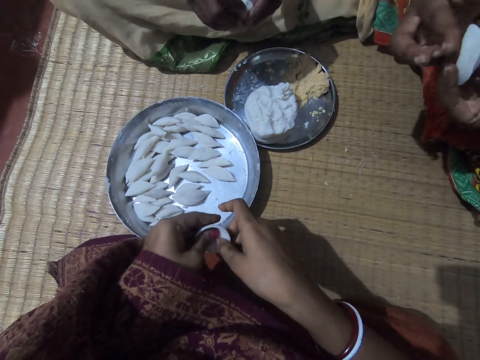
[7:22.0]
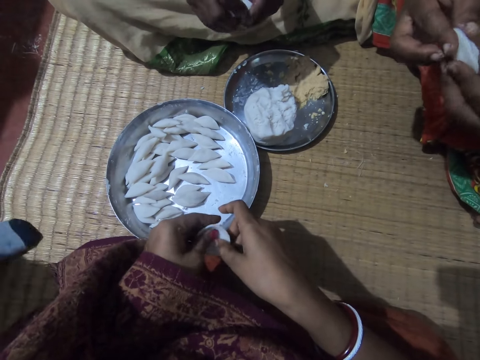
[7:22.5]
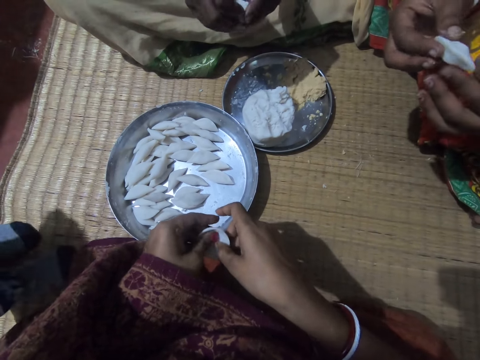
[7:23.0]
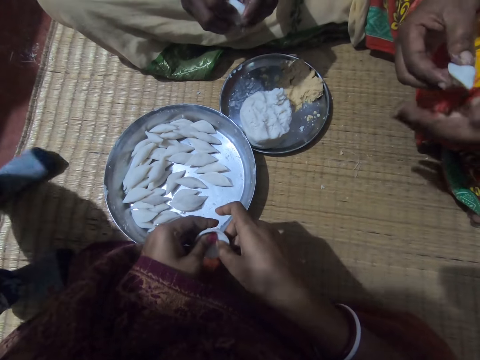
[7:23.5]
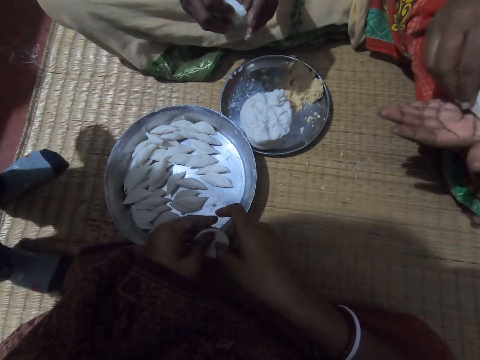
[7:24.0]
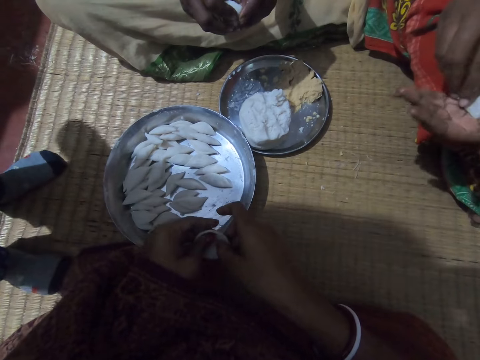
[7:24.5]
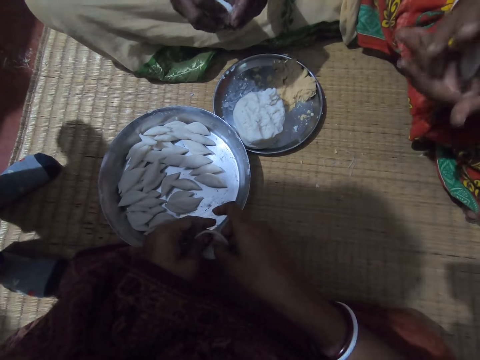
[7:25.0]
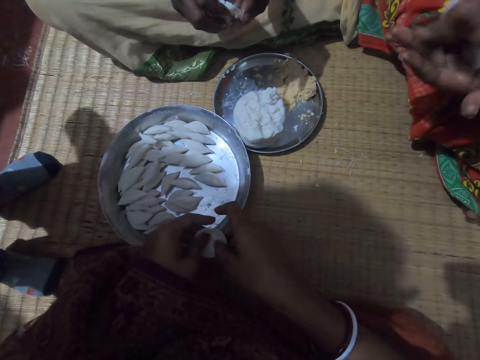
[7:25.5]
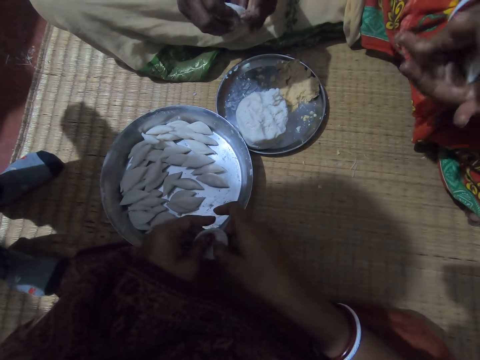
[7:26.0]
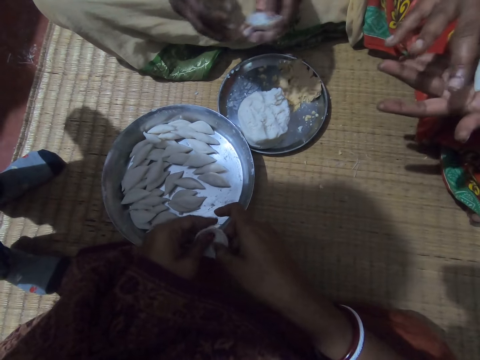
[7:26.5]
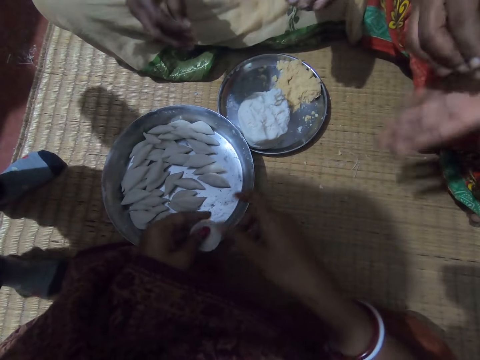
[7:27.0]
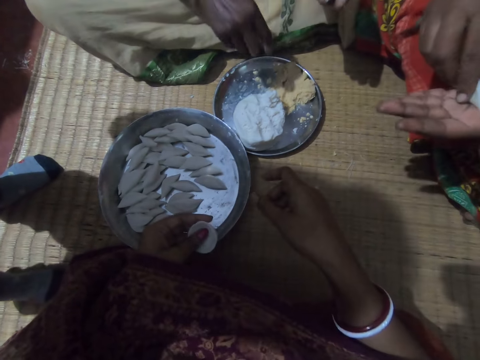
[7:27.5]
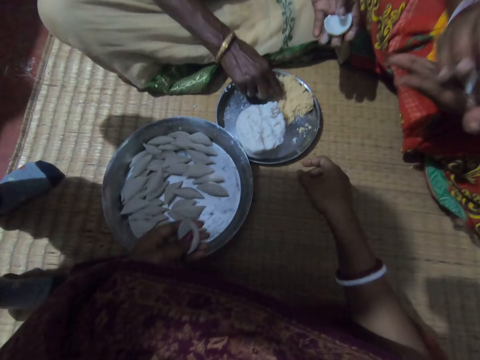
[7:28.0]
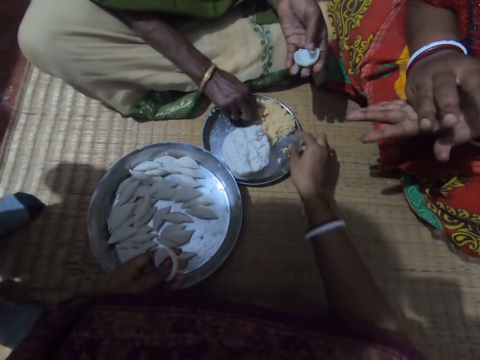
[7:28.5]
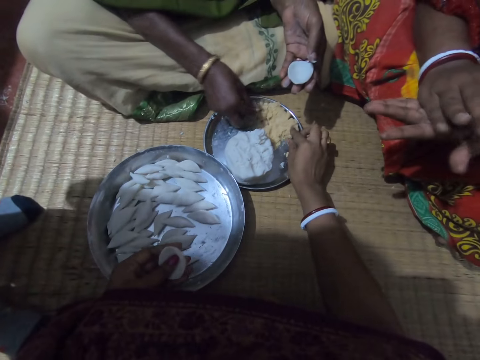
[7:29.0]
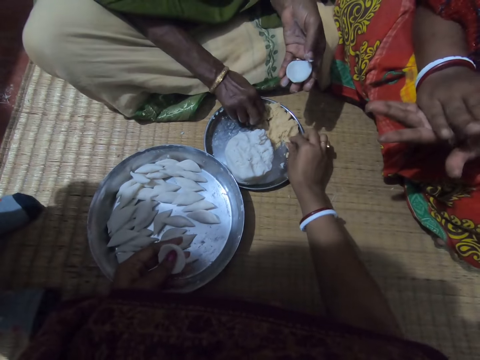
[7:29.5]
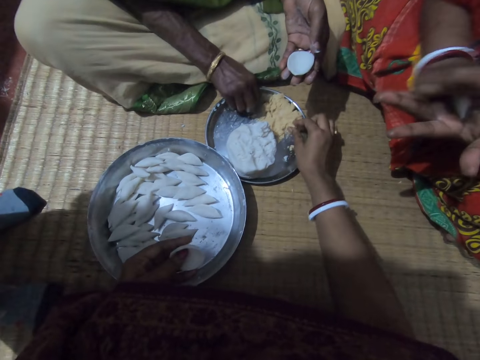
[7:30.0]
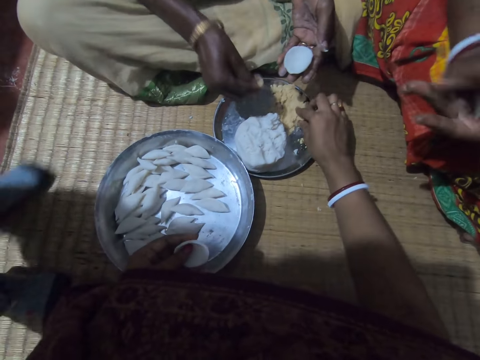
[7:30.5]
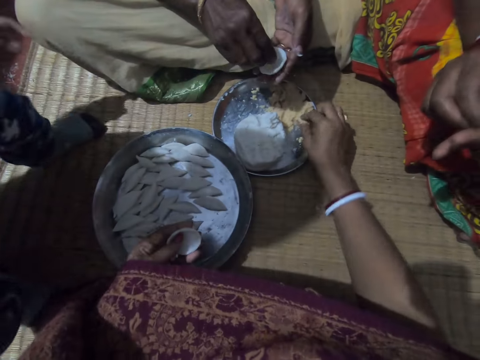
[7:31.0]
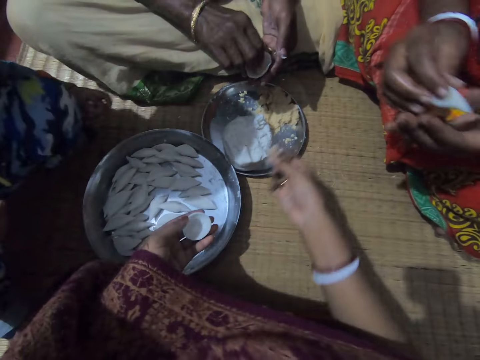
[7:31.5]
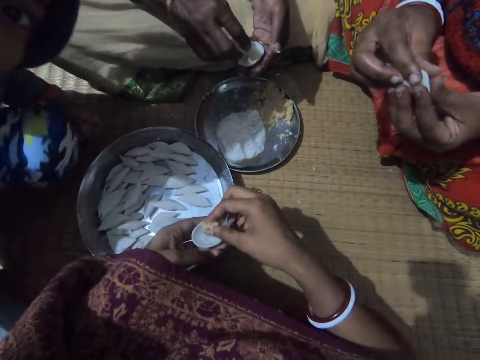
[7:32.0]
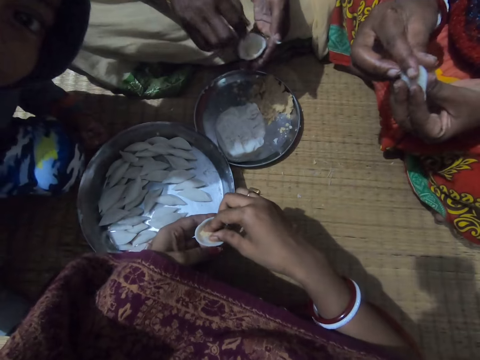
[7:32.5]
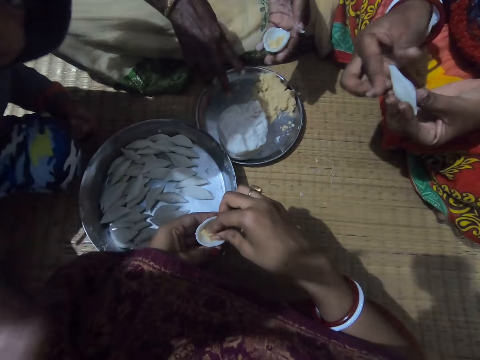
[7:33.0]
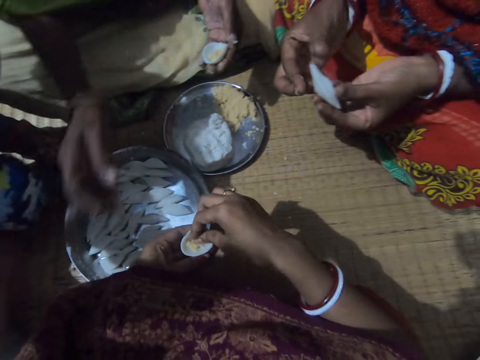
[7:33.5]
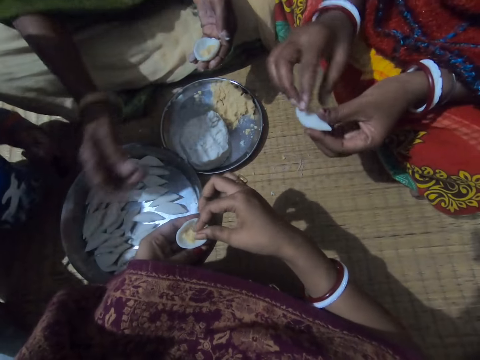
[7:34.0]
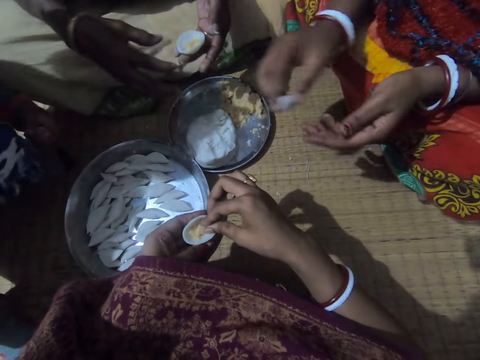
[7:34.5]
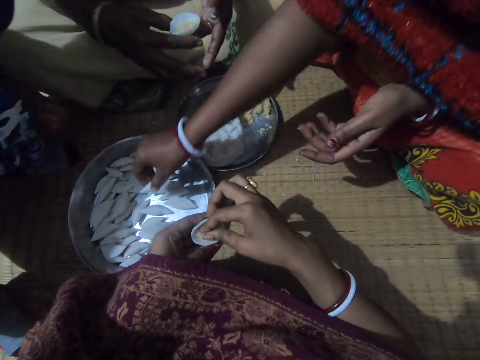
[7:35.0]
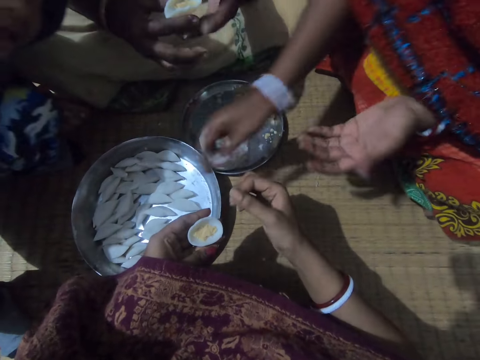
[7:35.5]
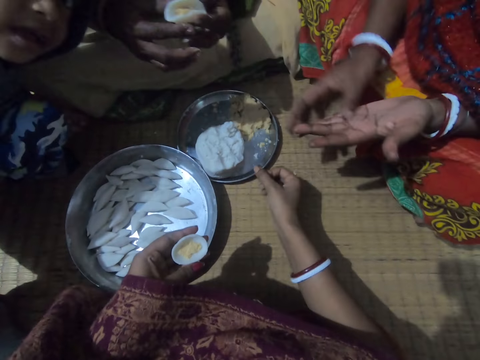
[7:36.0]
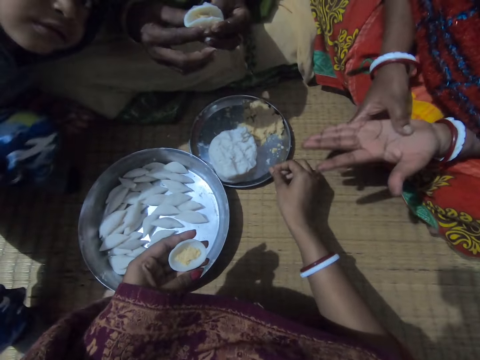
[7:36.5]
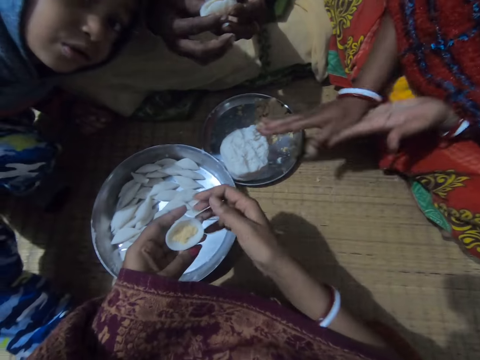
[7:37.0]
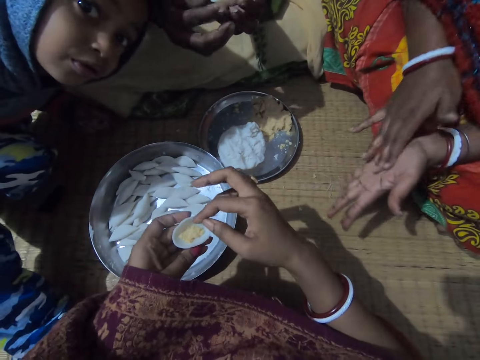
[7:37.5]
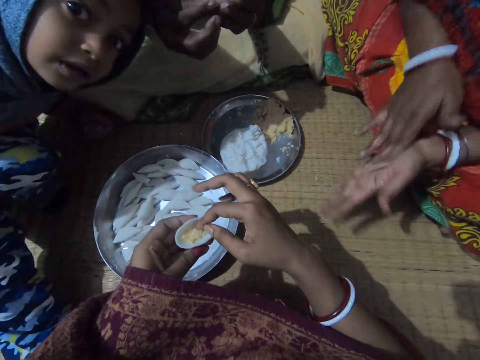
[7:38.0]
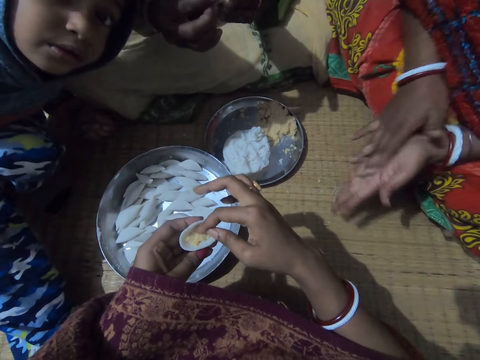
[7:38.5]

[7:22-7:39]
A lady stands near the camera wearer. A woman holds dough in her left hand. The camera wearer holds dough in her left hand. Another woman rolls a dough piece in her hands. The first woman takes some corn meal from the plate with her right hand and puts the corn meal in the corn flour in her hand. The lady sits between the camera wearer and the first woman. The camera wearer picks up some corn meal from the plate with her right hand and puts the corn meal in the corn flour in her hand. The other woman rolls a dough piece in her hands. A boy interacts with the camera wearer. The first woman shakes her hand on the tray, wipes her hand, and touches the camera wearer with her right hand. The other woman drops the corn flour or rolled dough in the plate or tray with her right hand. The first woman rolls a dough piece in her hands. The camera wearer shakes her hand. The other woman wipes her hands. The lady stares at the camera on the camera wearer. The other woman rubs her hands together. The camera wearer fixes something in the dough in her hands.

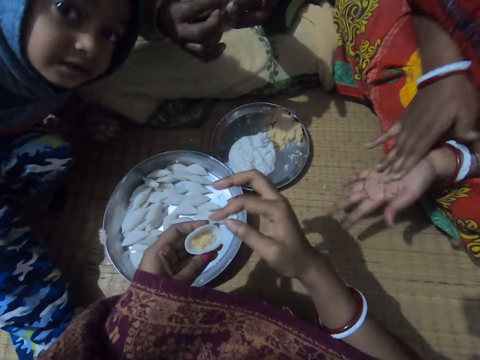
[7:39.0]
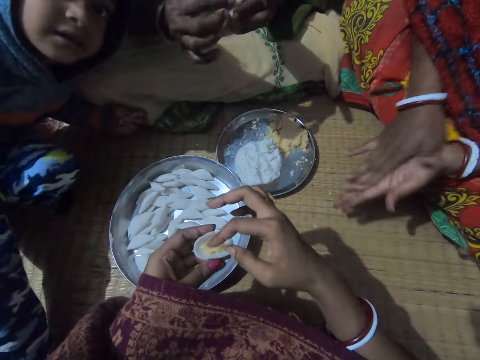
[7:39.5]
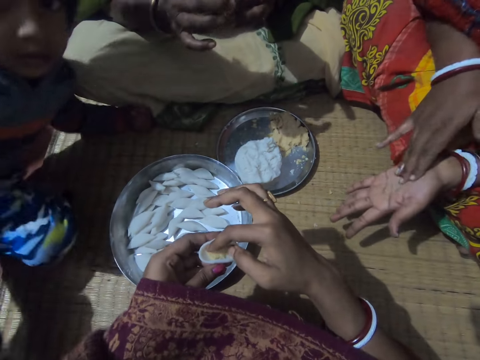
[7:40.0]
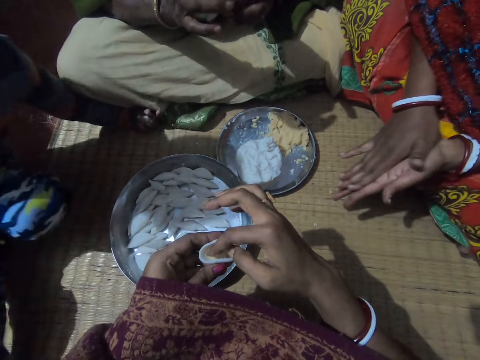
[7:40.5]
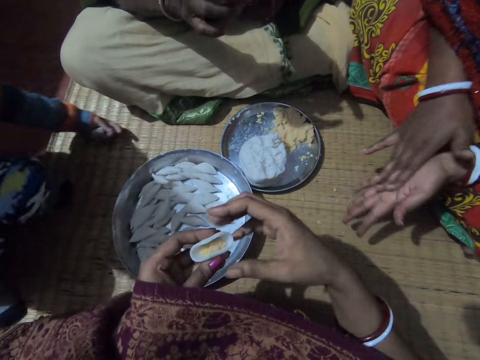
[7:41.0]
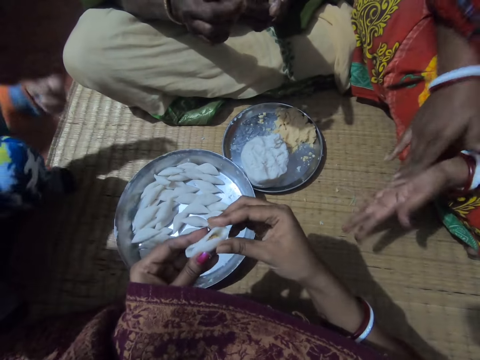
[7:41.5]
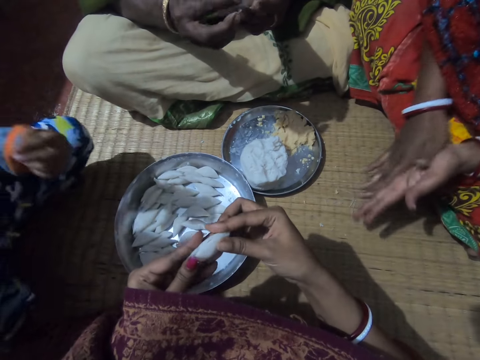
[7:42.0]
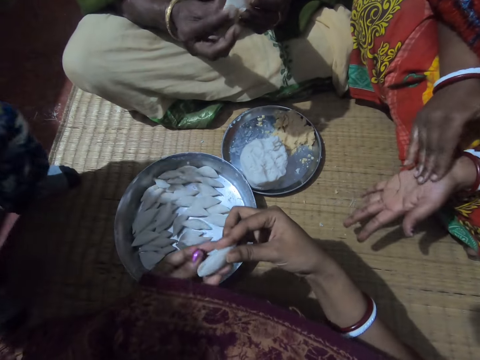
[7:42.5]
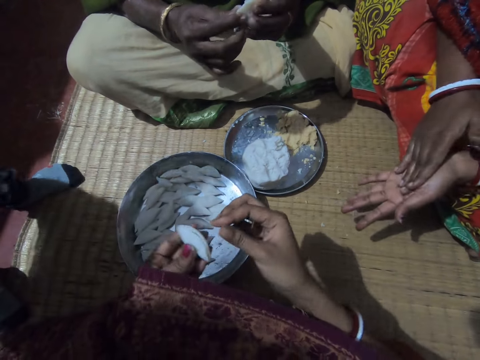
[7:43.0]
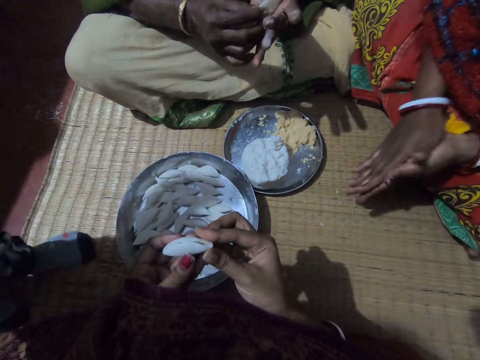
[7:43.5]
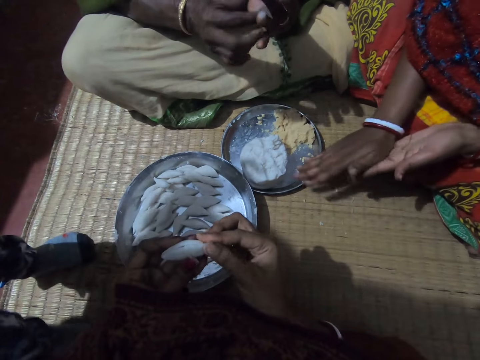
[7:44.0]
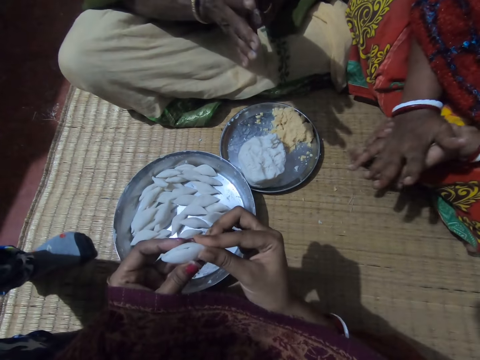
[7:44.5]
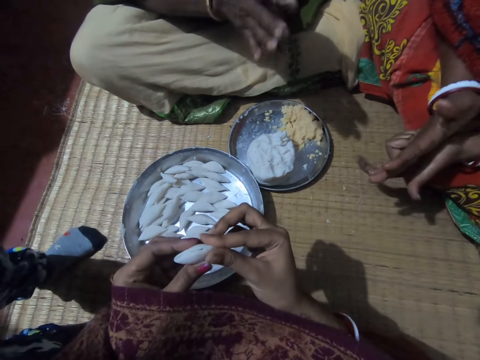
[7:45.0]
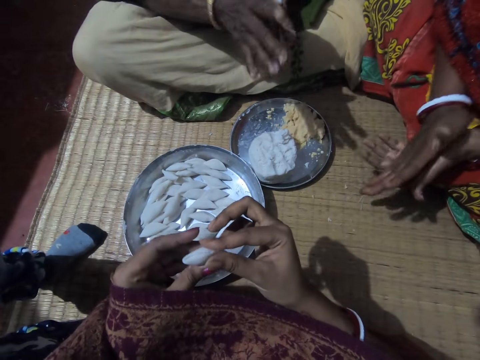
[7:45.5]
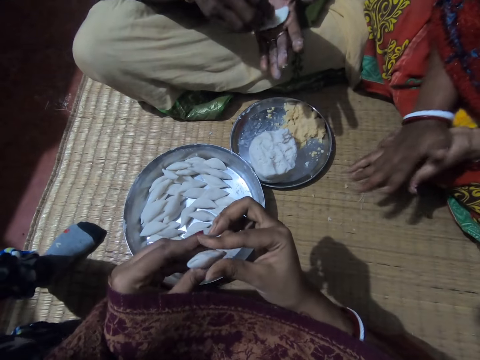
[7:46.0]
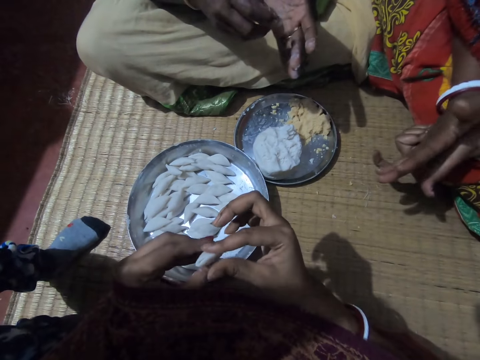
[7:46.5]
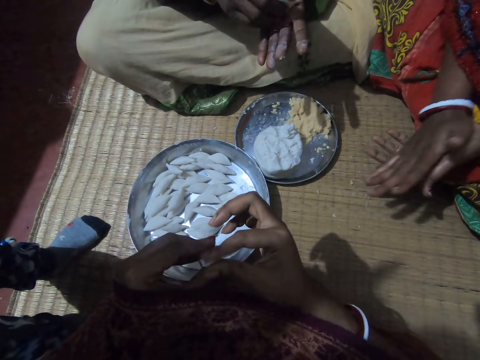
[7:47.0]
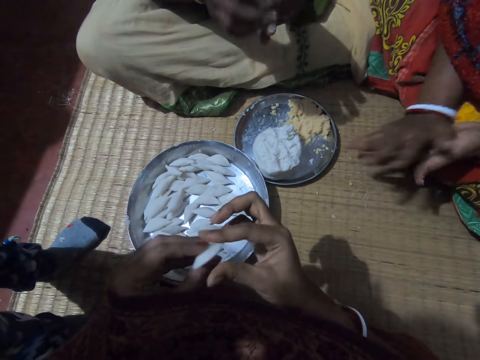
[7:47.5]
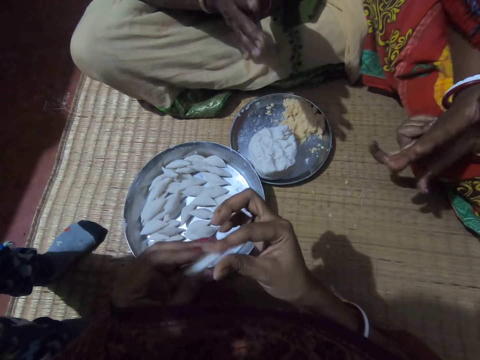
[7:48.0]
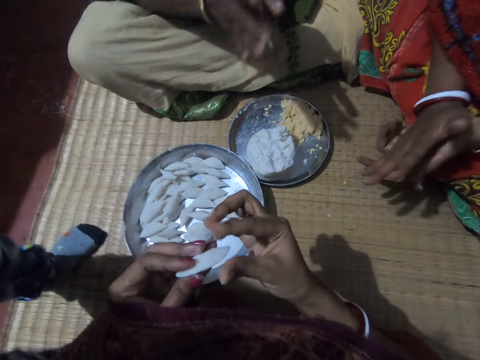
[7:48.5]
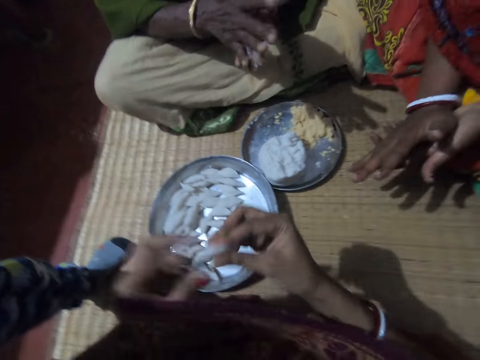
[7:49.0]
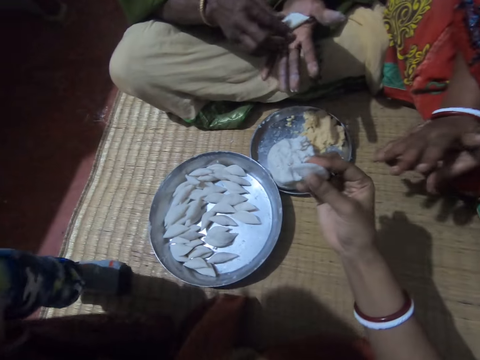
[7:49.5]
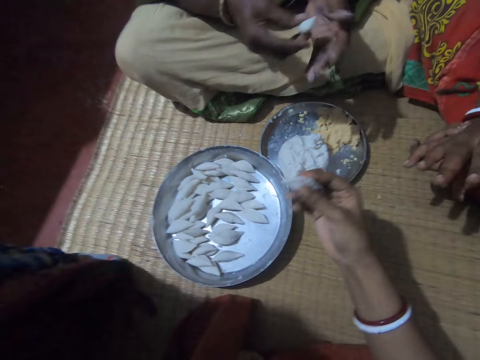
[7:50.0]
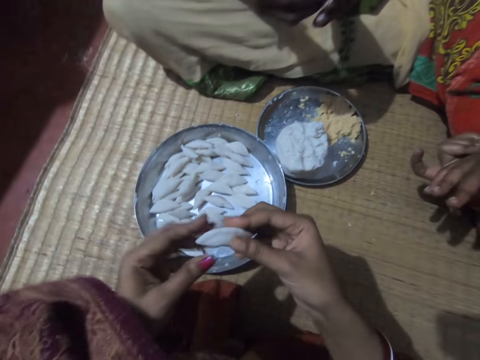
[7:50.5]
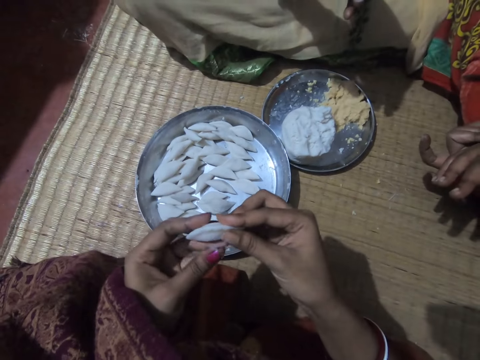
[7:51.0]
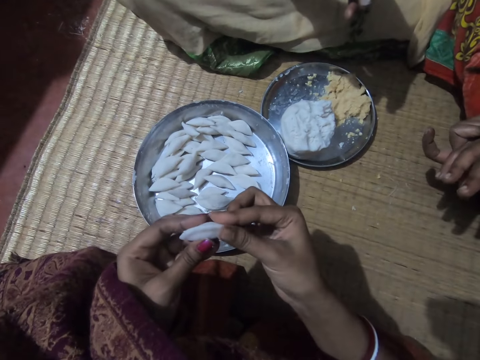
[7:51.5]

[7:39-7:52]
A woman rolls a dough piece in her hands. A lady stands closer to the camera wearer. The camera wearer folds the corn flour with both hands and rolls a dough piece in her hands. Another woman wipes her hands. The first woman rolls a dough piece in her hands. The other woman rubs her hands together. The camera wearer lifts her left hand. The lady walks away. The camera wearer interacts with the boy and drops her hand back. She rolls the dough piece in her hands.
